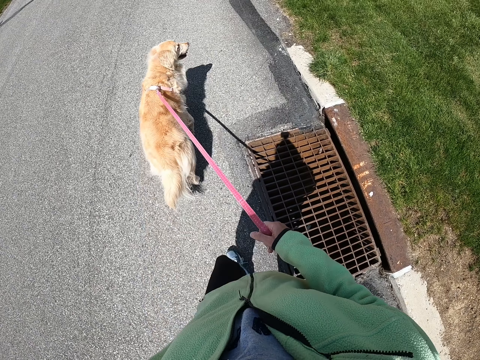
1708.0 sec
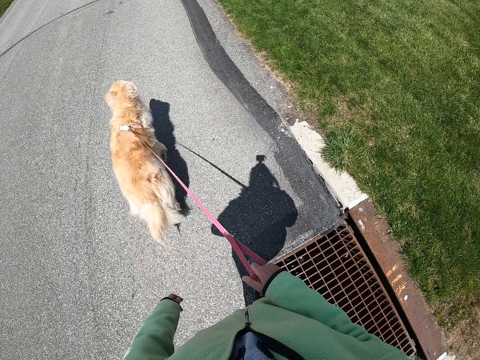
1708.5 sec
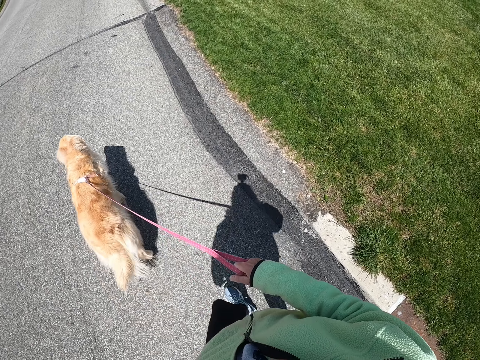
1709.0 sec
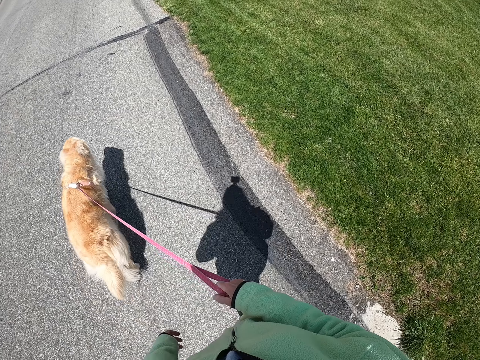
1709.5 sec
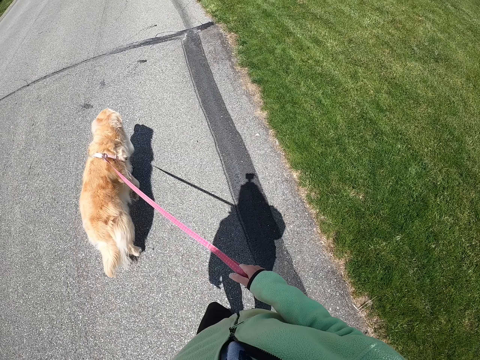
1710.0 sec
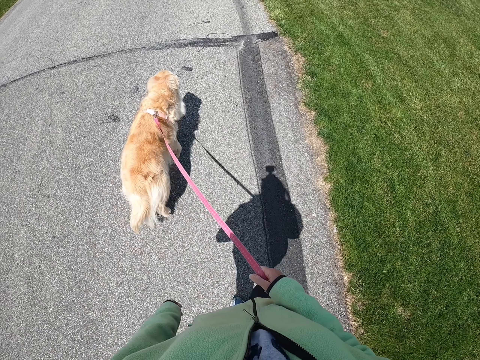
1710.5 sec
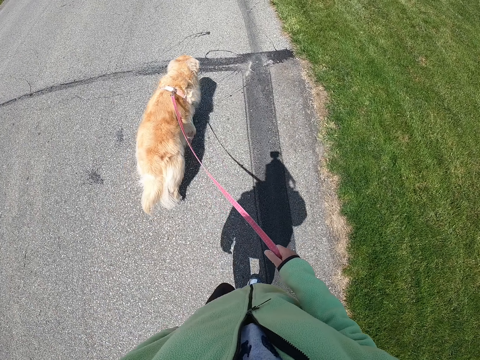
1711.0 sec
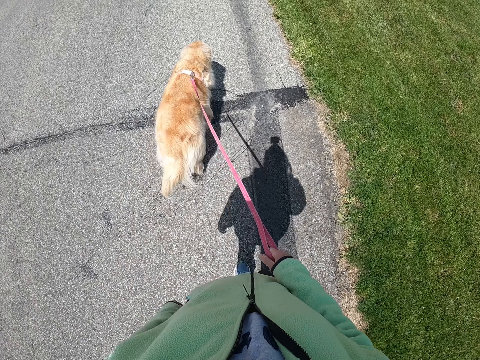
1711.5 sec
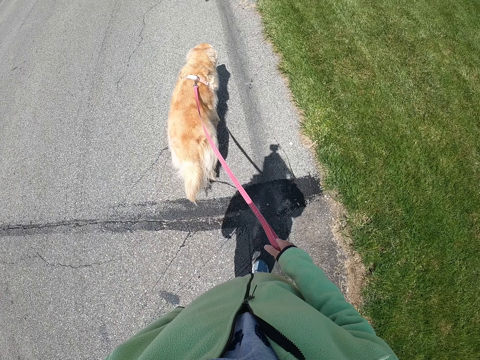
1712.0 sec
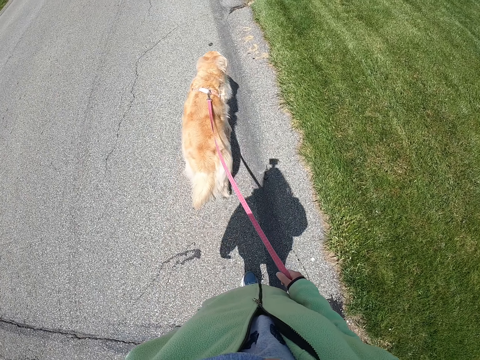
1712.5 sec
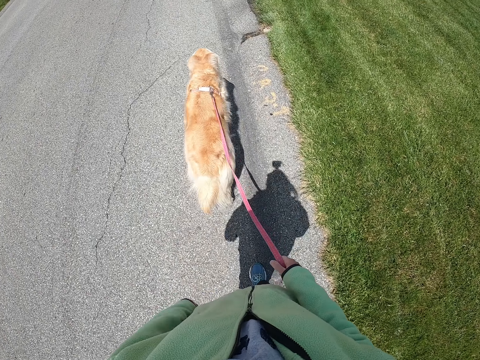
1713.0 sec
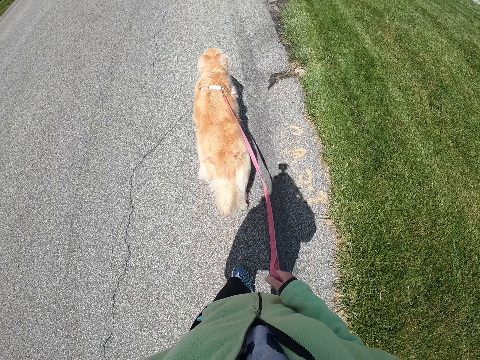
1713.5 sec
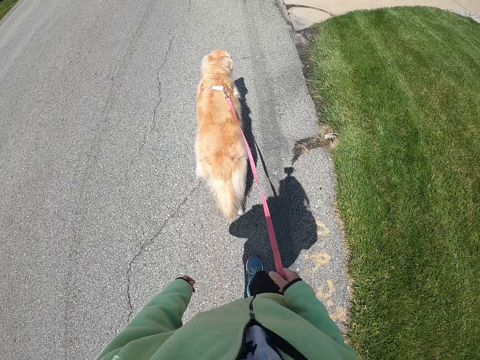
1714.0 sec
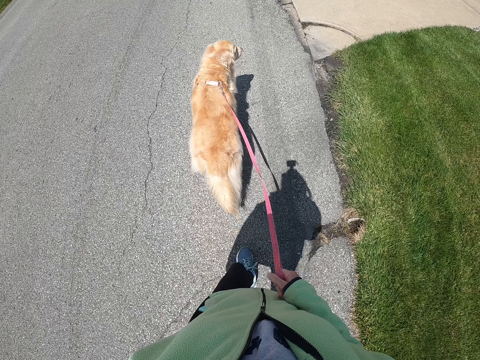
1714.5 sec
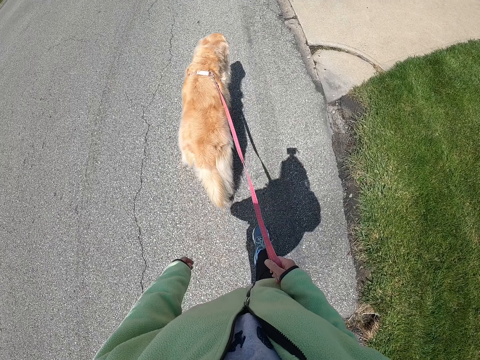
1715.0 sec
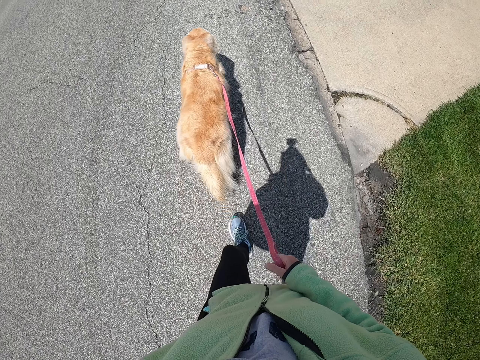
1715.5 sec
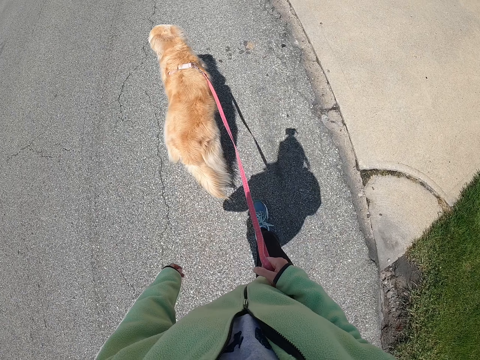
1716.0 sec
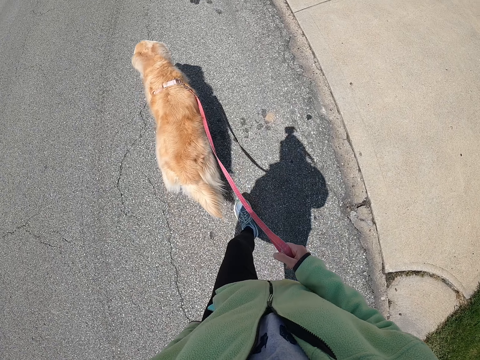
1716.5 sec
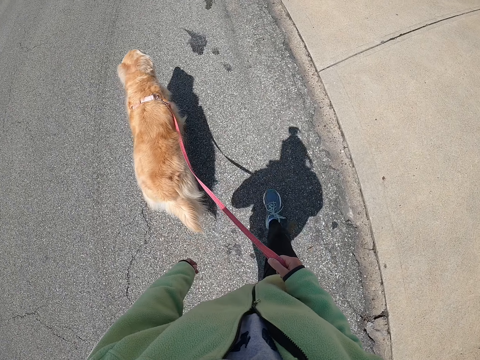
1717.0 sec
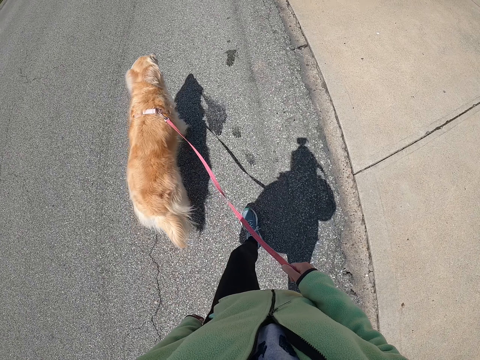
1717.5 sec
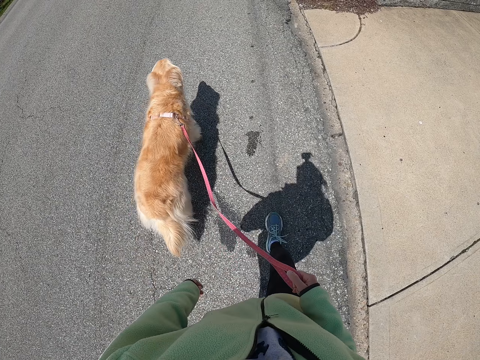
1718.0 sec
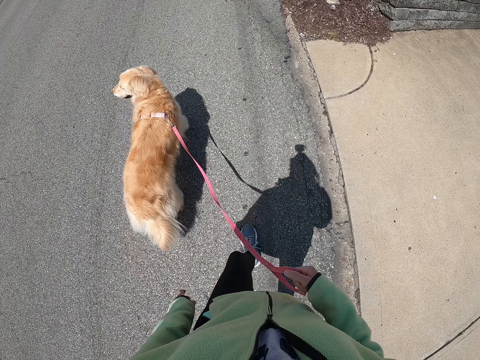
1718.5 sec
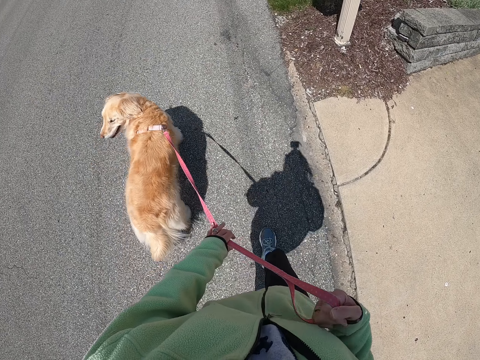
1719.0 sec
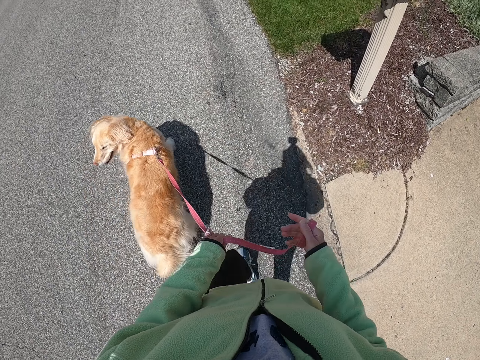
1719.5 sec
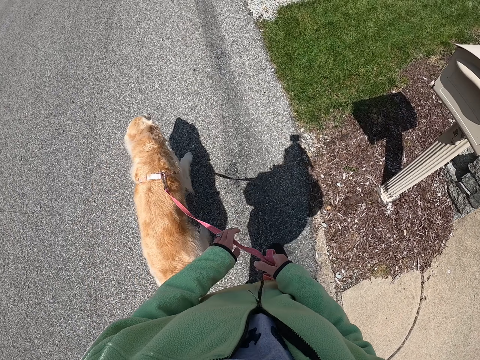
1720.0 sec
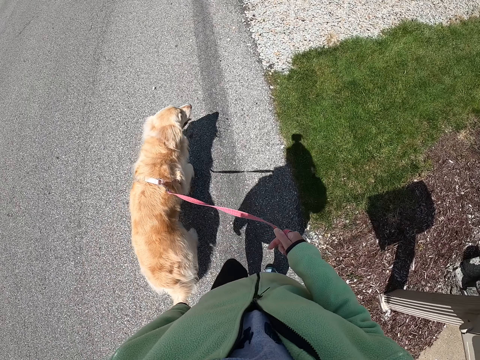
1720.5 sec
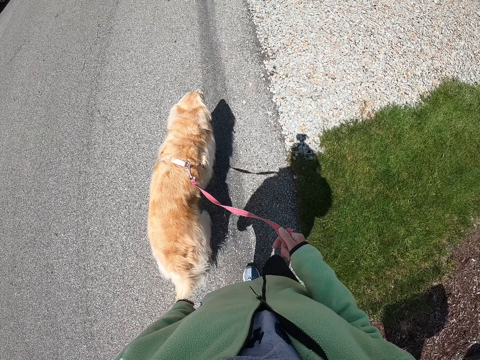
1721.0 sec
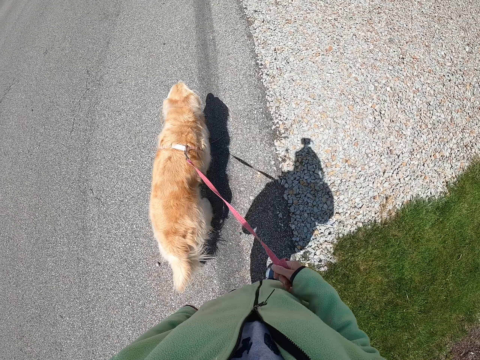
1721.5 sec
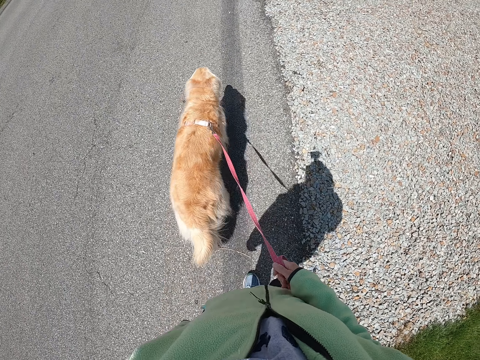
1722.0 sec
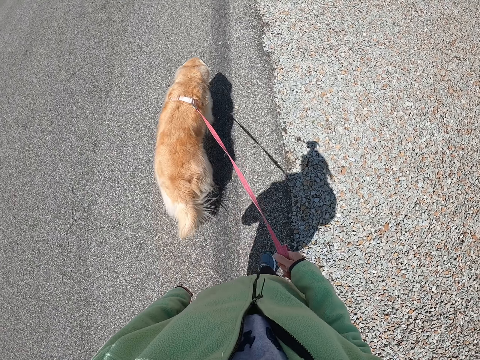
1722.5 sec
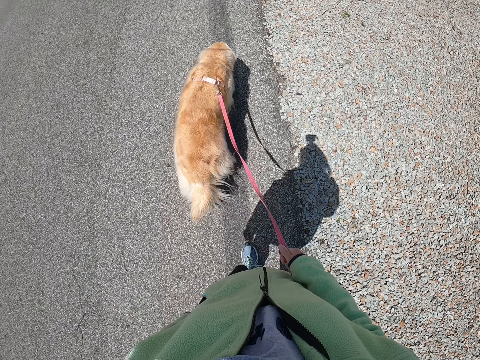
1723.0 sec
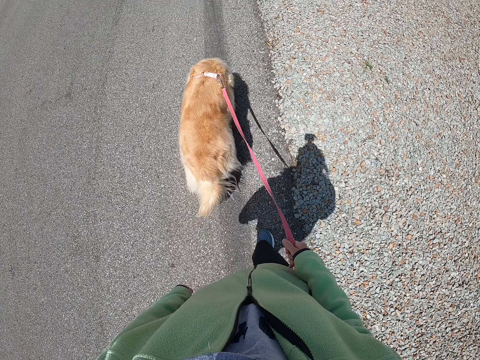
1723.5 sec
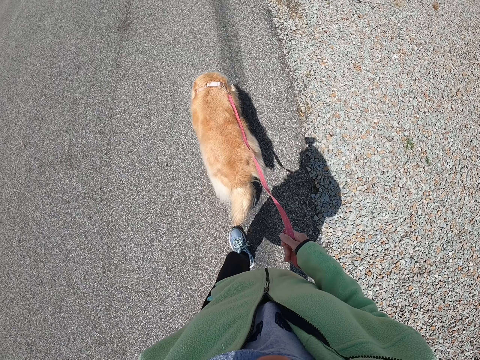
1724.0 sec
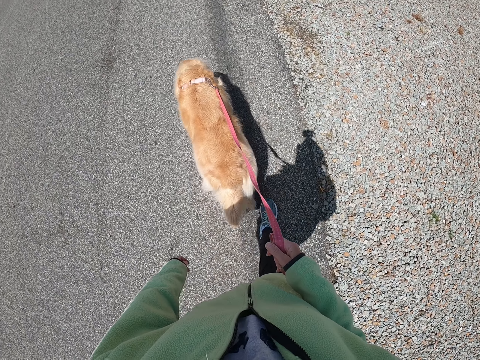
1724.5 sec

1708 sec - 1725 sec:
The camera wearer folds a dog leash with both hands. They walk on the road with the dog leash on the right hand.

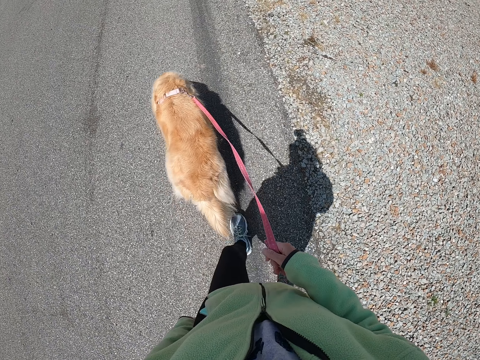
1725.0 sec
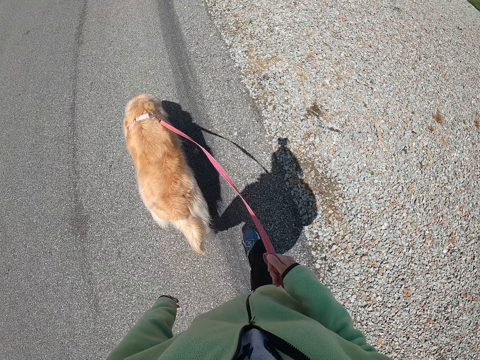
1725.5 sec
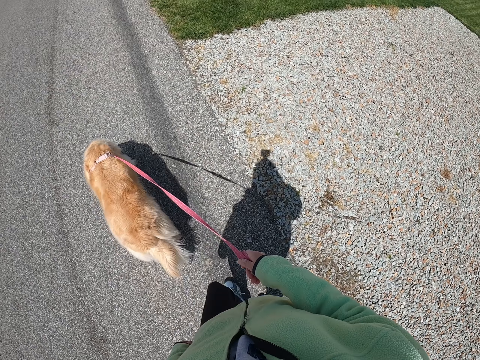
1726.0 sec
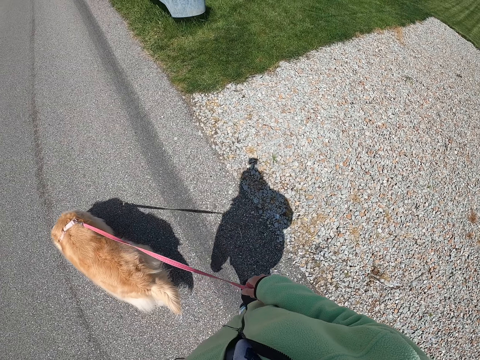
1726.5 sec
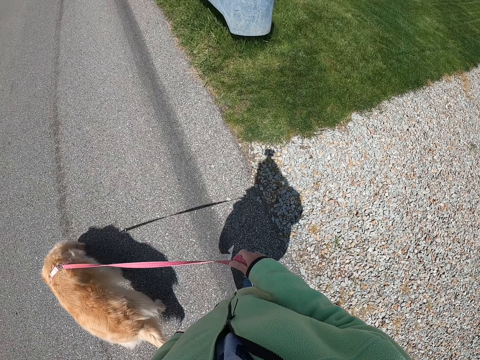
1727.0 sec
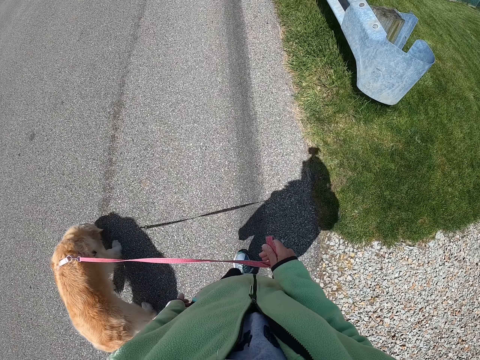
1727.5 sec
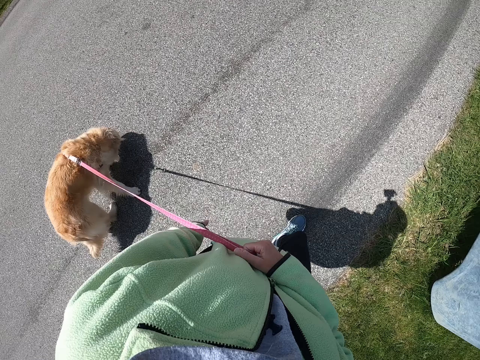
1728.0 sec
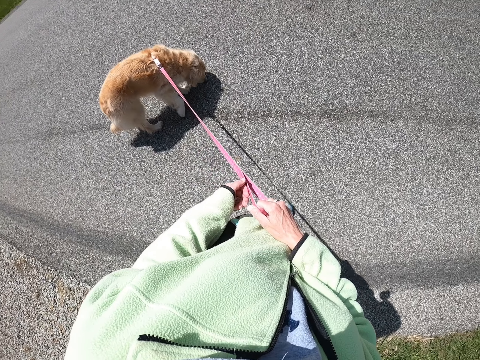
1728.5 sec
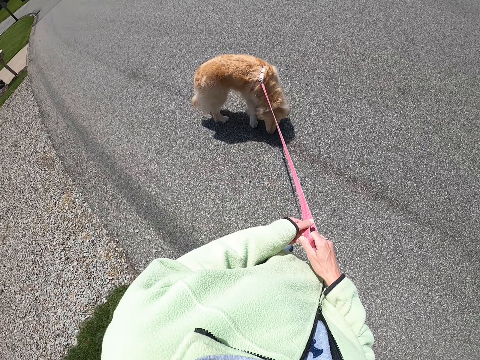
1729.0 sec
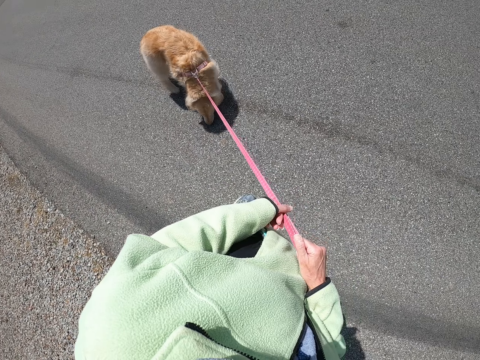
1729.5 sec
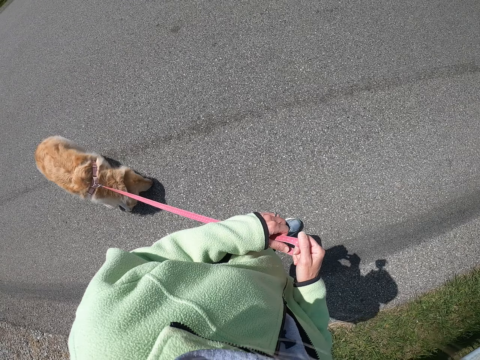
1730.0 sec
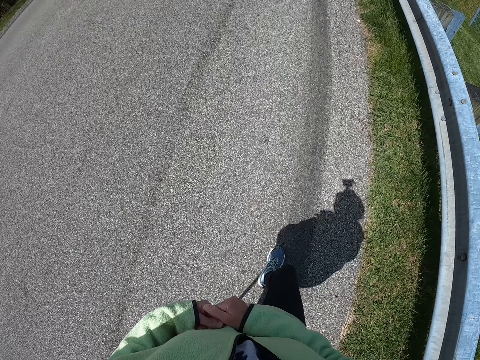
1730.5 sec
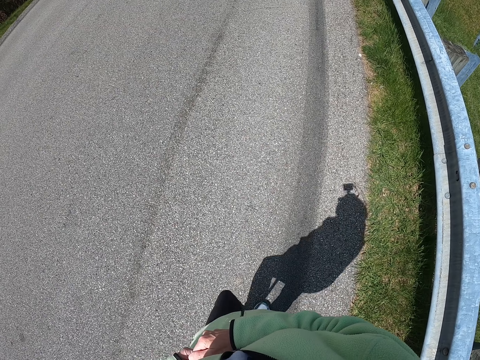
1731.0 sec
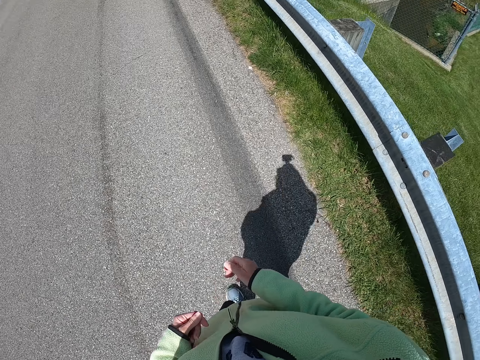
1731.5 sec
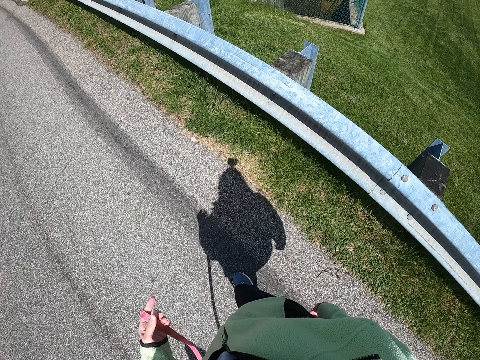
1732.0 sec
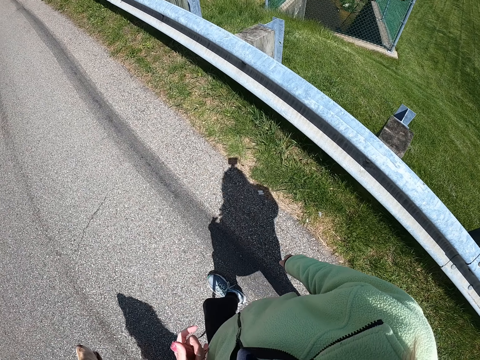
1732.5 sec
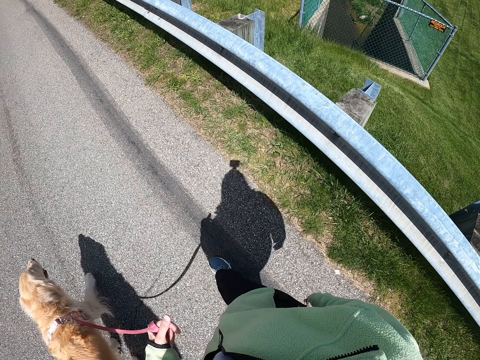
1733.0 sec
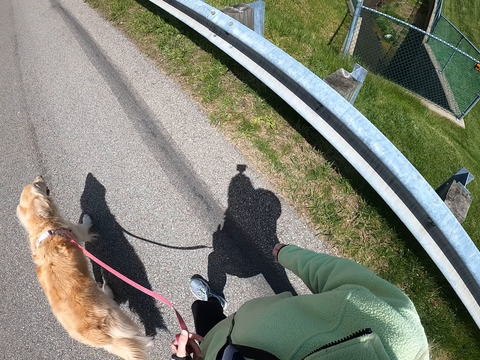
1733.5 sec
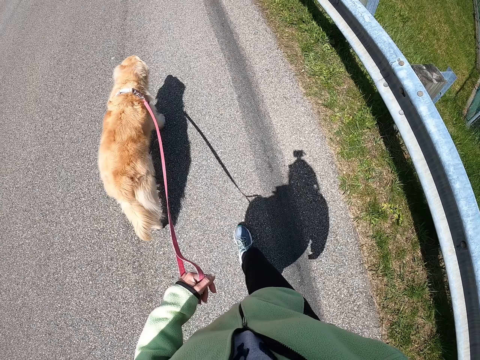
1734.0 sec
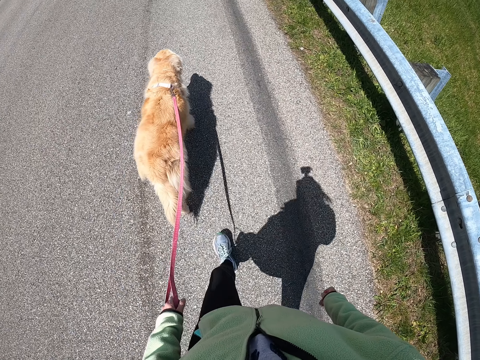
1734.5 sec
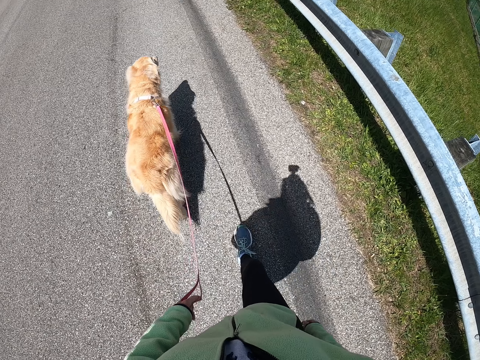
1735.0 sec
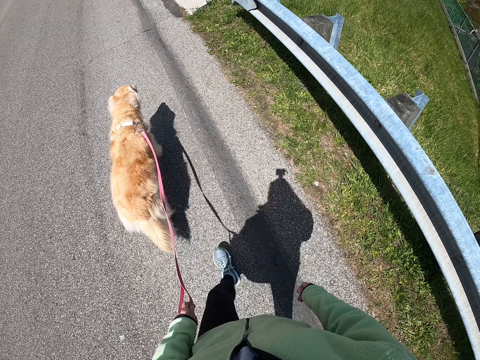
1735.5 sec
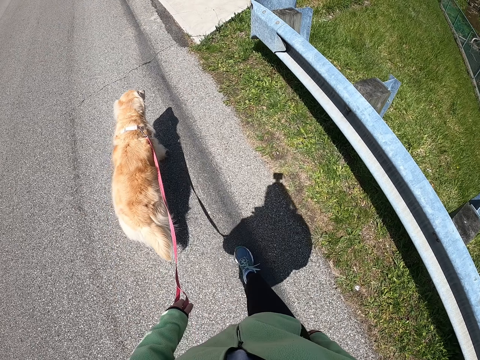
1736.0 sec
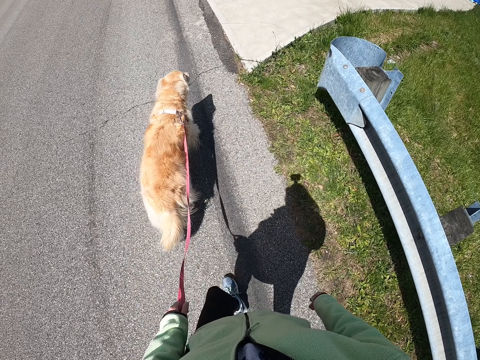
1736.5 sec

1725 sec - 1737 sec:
The camera wearer stands on the road. They look at the dog. They exchange the dog leash on the left hand. They walk on the road with the dog, with the dog leash on the left hand.
